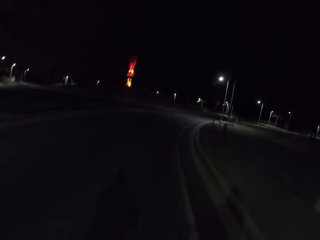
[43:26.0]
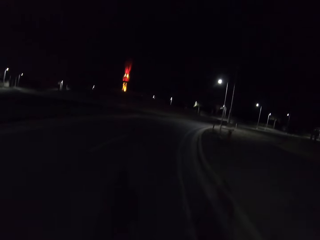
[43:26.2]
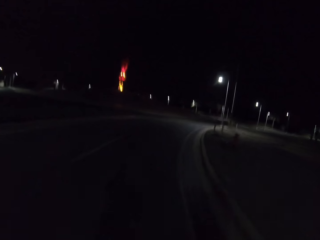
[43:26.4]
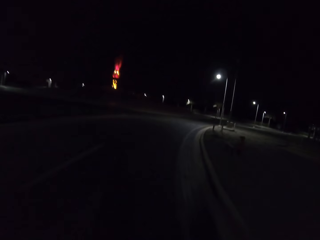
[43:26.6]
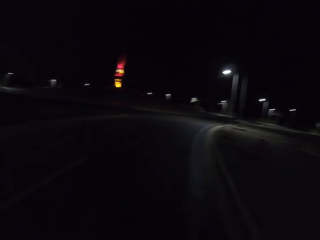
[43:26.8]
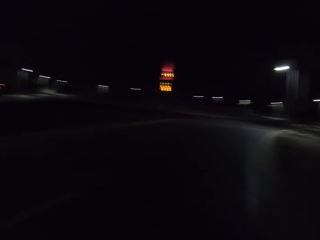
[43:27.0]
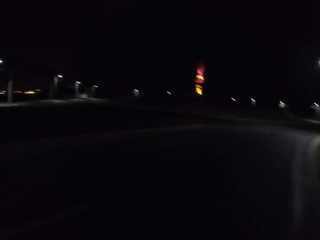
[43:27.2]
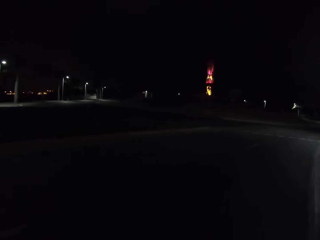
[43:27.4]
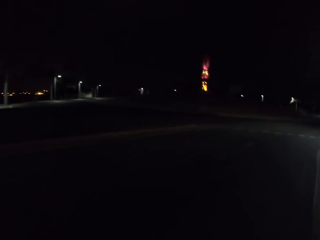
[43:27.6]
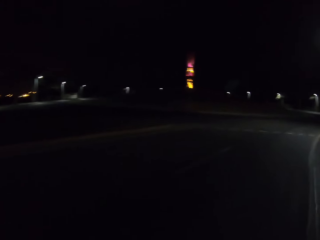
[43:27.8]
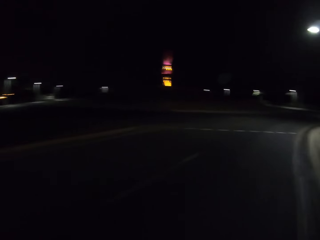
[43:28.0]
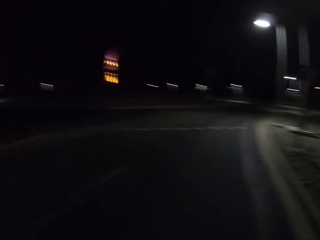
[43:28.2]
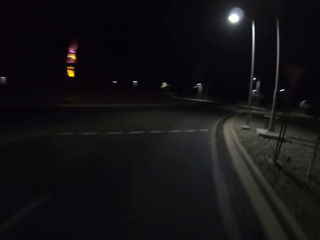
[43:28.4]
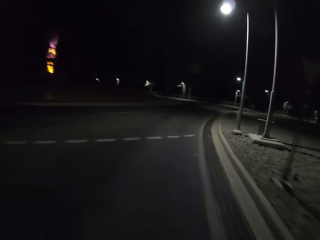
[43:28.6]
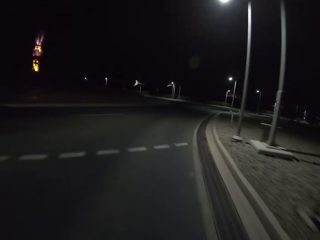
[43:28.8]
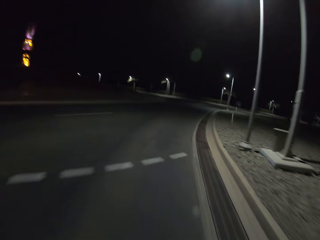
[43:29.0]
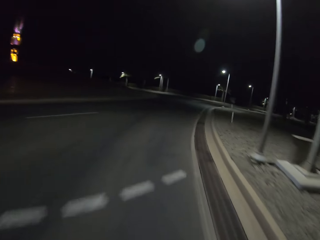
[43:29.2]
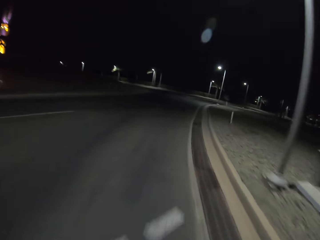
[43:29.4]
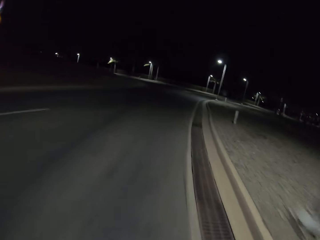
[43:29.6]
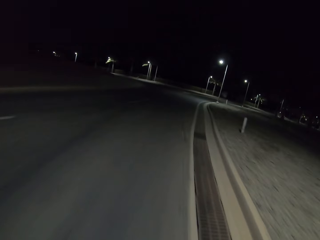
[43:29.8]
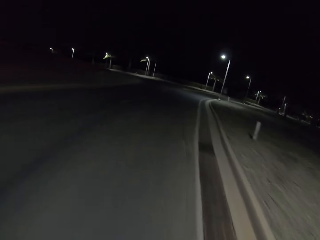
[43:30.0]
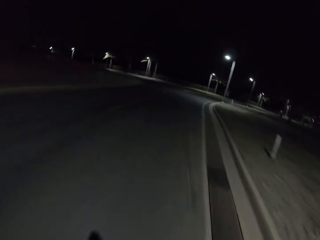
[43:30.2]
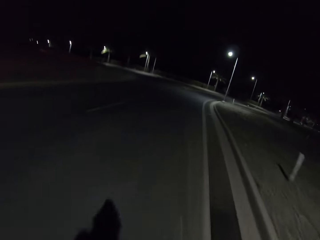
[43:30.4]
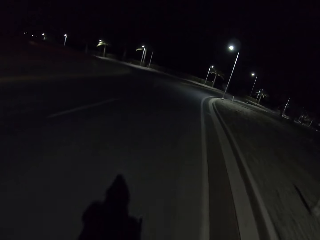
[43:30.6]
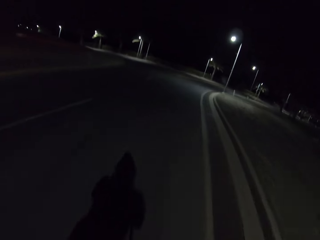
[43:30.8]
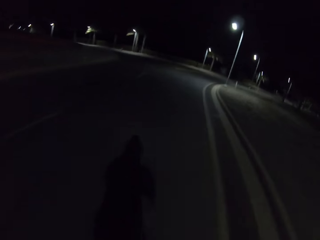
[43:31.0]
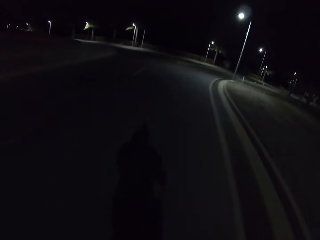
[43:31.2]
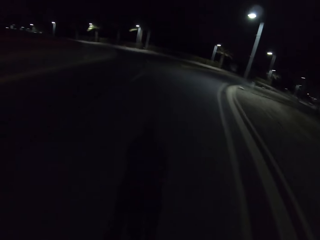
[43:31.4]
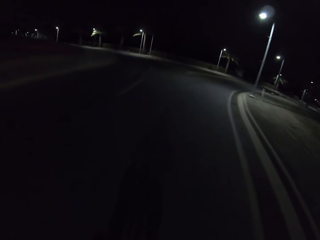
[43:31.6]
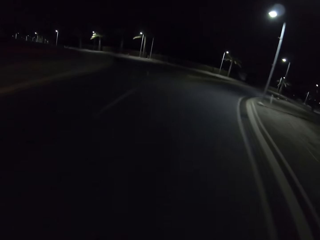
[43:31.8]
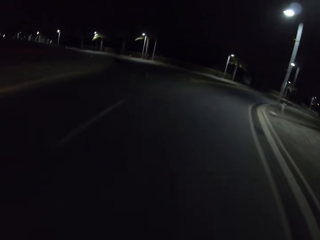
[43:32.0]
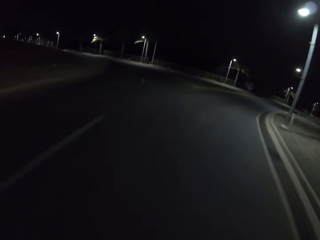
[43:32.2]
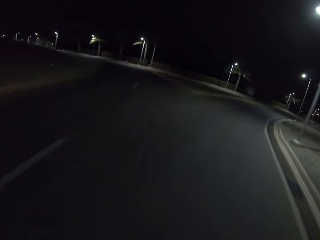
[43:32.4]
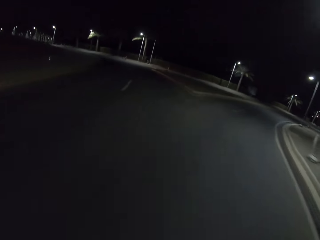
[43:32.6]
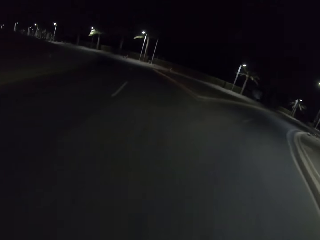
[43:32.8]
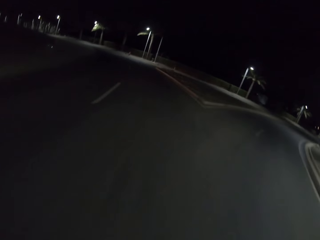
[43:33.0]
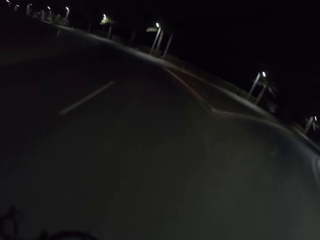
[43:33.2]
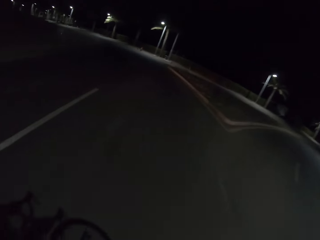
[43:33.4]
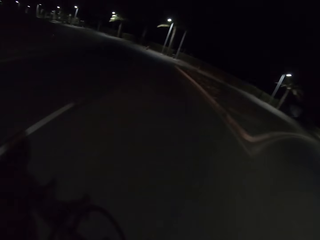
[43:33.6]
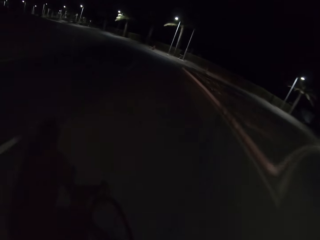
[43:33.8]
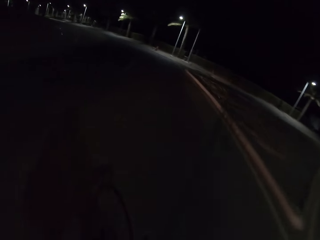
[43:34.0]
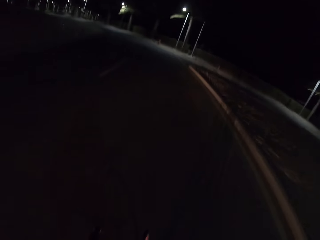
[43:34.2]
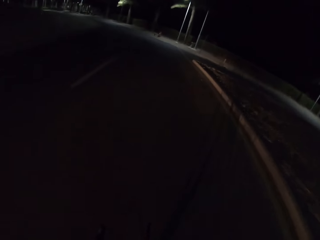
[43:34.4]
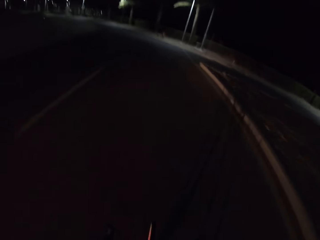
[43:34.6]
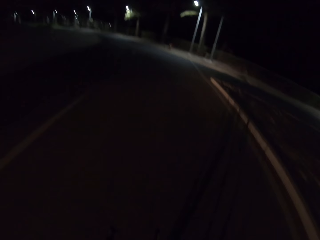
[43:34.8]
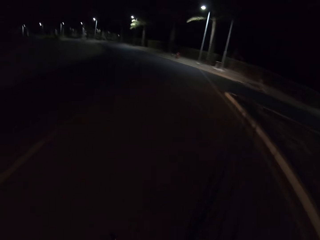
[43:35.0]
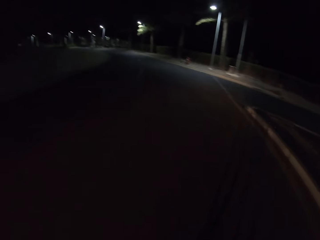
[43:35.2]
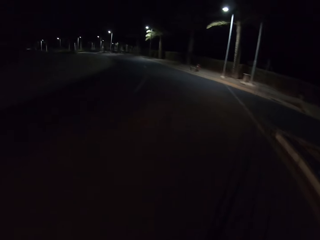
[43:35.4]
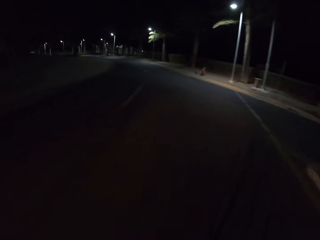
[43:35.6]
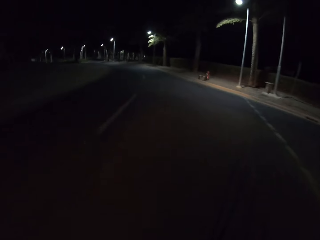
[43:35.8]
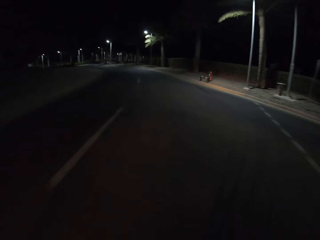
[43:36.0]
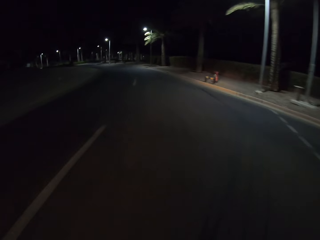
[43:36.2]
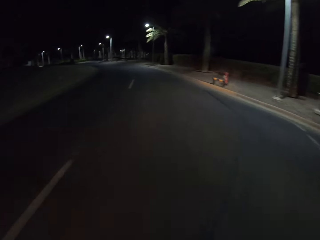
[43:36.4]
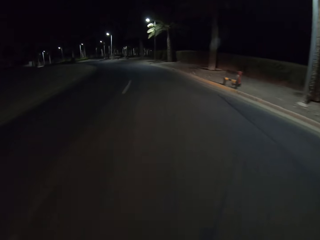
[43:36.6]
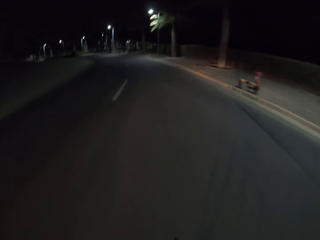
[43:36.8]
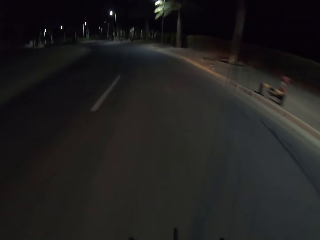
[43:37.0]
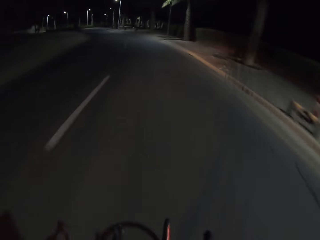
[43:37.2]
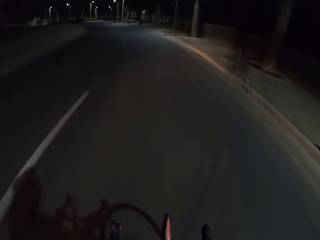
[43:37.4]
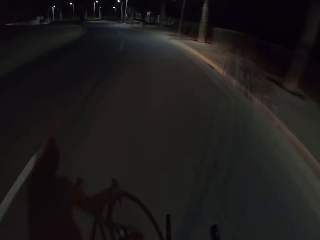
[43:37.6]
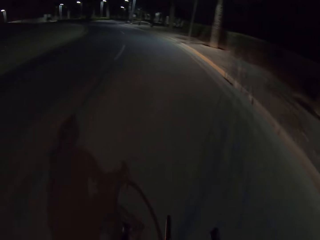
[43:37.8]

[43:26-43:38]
The camera wearer rides the bicycle and looks around.

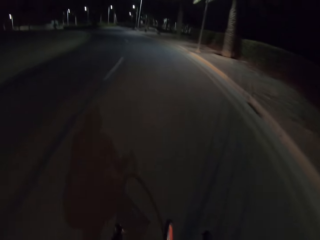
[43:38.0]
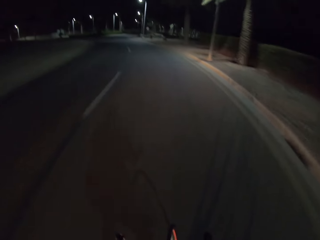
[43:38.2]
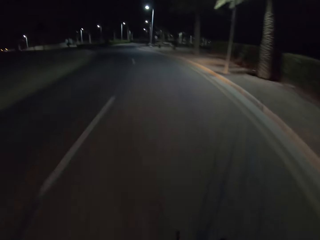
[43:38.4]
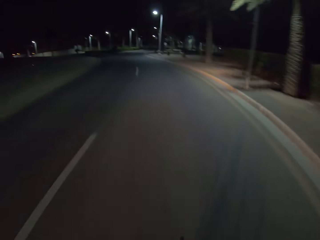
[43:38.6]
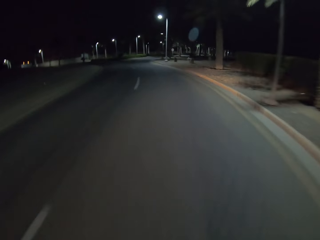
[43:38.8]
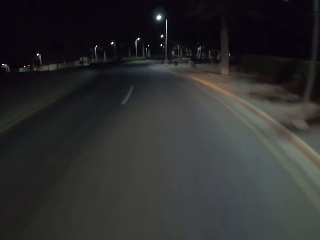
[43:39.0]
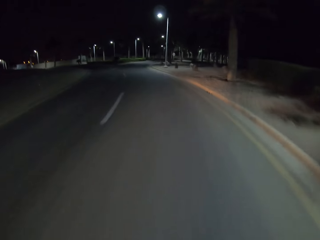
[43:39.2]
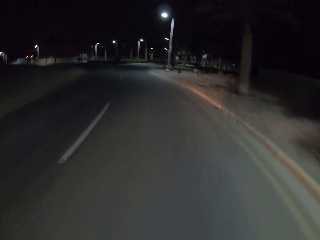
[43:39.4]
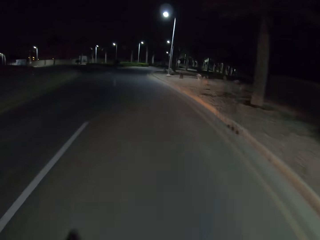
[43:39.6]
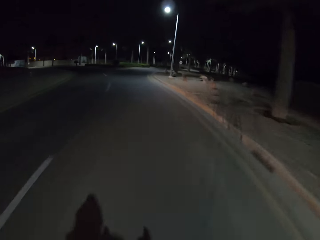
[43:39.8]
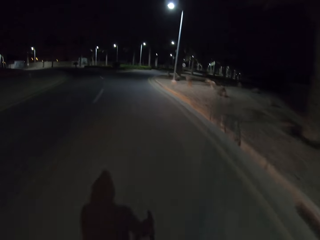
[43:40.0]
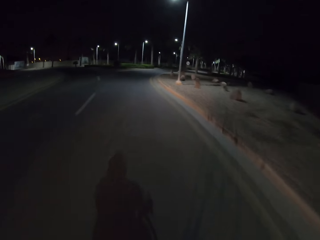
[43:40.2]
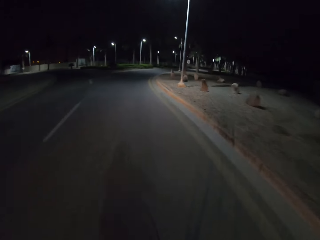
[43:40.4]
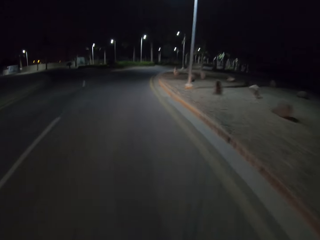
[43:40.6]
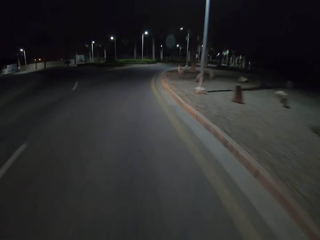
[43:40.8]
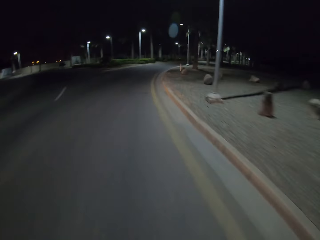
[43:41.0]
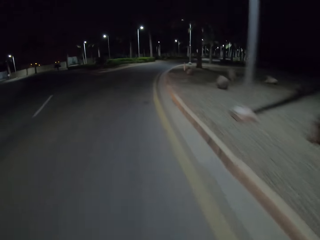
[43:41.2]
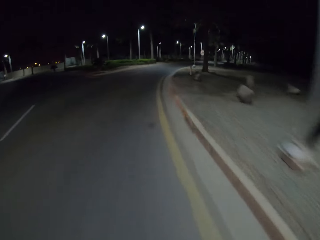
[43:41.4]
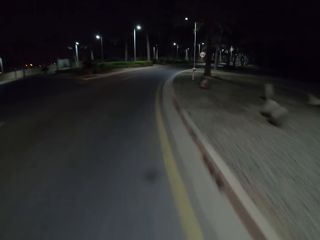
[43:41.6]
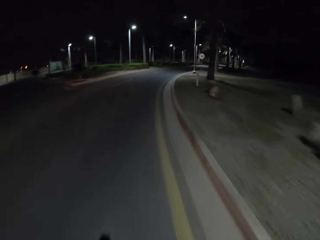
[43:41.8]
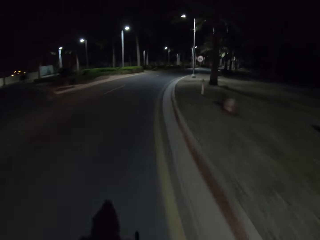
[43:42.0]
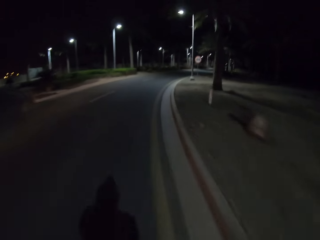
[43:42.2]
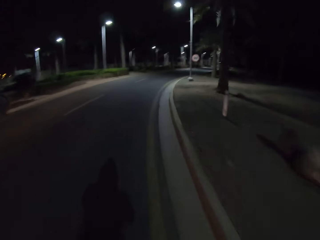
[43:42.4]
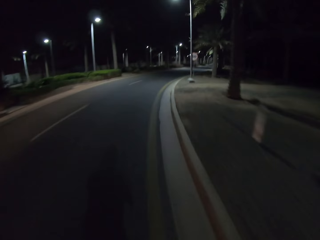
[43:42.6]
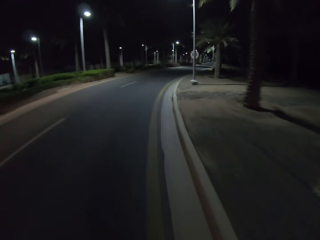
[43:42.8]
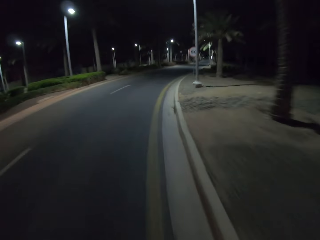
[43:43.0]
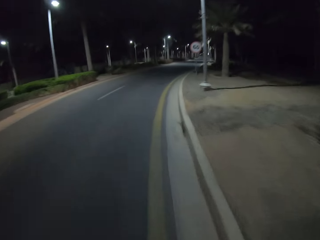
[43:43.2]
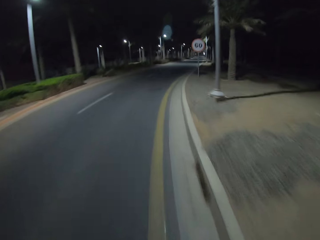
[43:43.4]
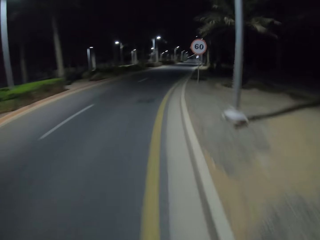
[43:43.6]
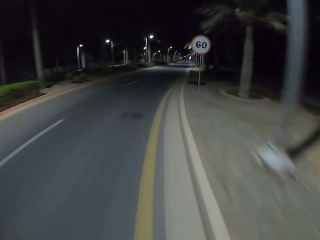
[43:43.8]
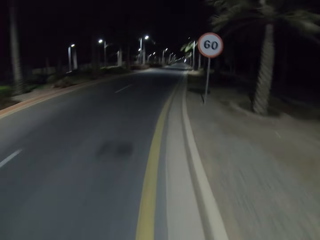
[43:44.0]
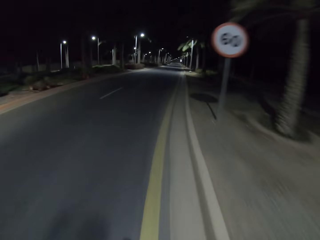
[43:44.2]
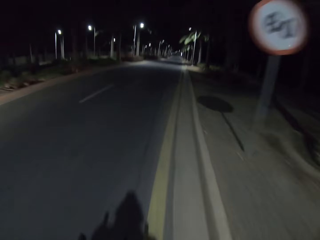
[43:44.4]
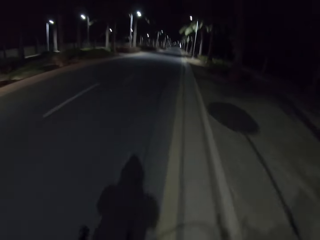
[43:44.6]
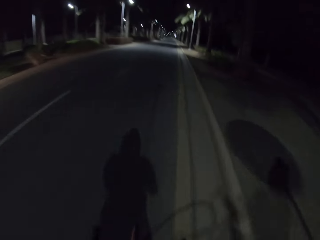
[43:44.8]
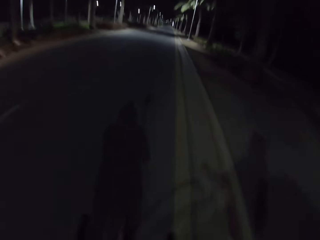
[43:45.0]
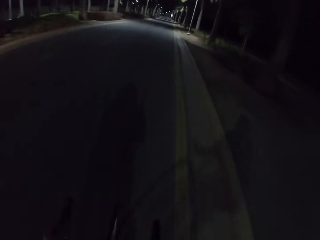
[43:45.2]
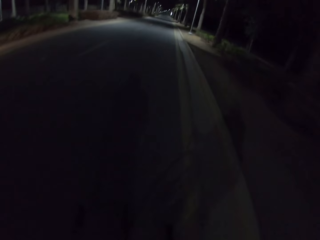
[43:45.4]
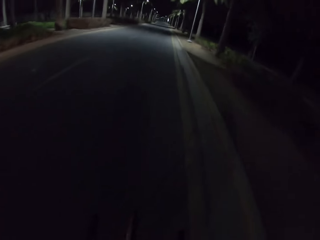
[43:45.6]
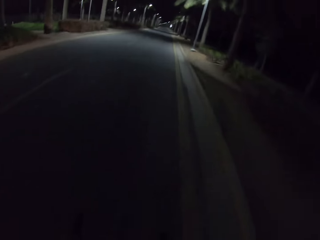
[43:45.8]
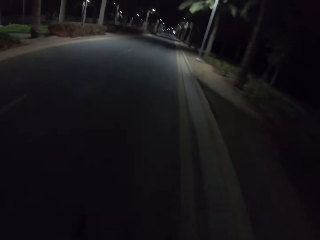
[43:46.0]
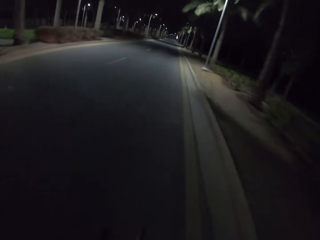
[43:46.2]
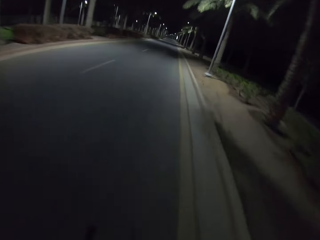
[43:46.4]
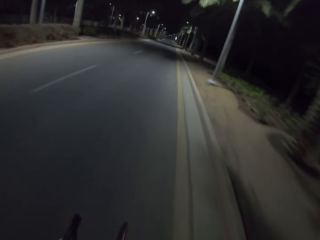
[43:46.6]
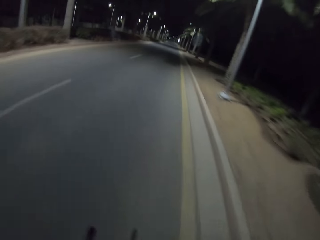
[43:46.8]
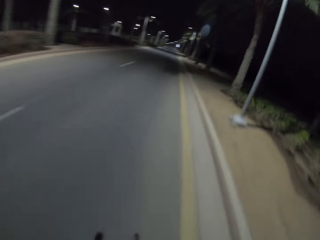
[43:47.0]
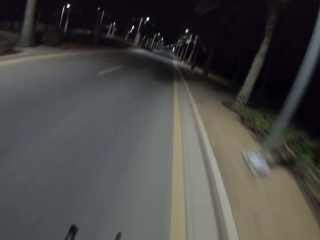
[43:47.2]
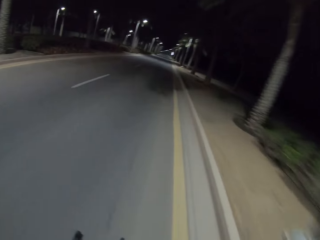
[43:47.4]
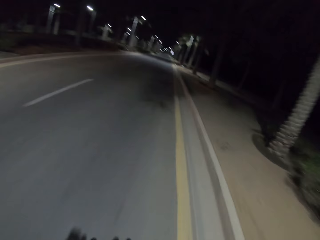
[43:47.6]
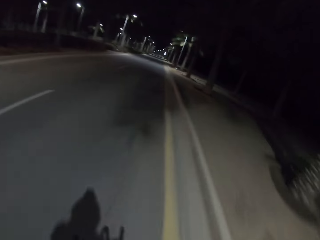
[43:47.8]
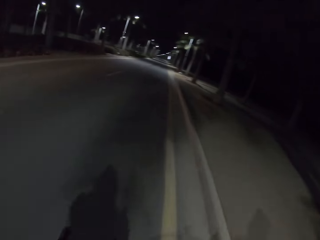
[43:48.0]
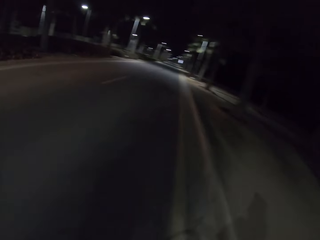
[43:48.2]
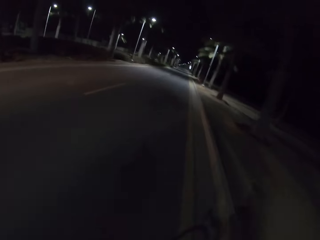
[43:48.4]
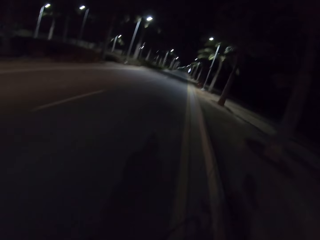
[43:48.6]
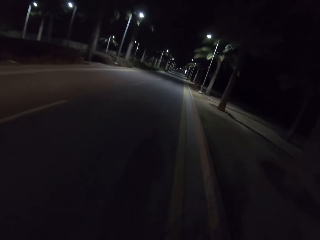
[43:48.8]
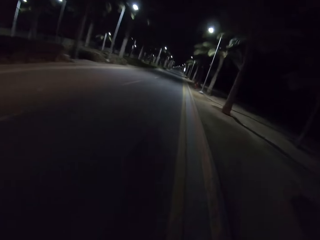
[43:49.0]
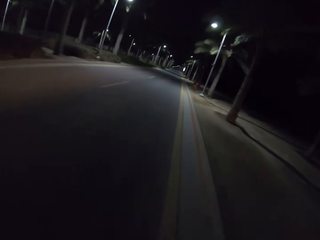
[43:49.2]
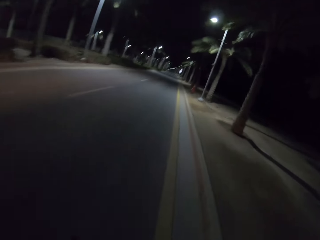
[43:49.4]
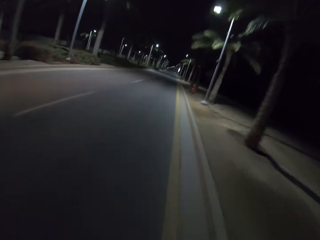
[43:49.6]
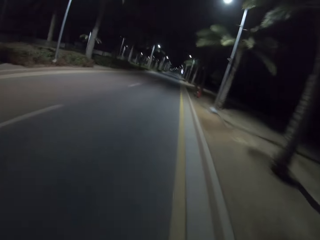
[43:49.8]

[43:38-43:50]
The camera wearer rides the bicycle and turns right.
